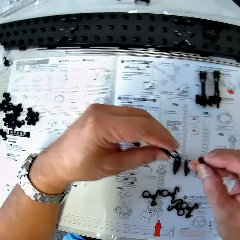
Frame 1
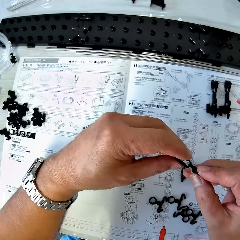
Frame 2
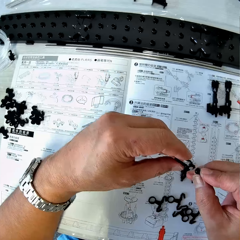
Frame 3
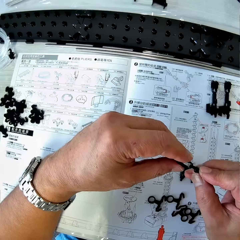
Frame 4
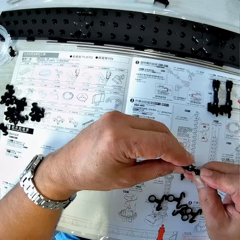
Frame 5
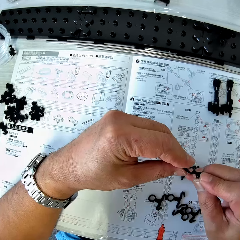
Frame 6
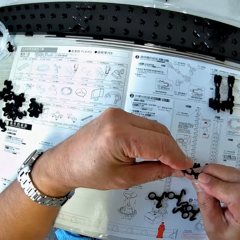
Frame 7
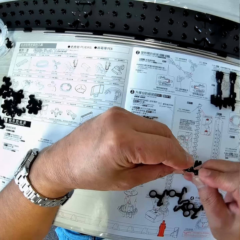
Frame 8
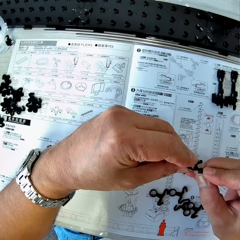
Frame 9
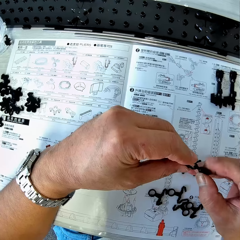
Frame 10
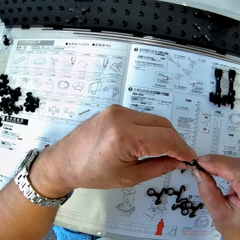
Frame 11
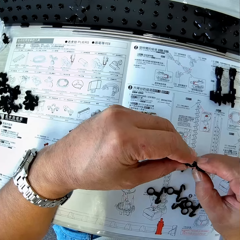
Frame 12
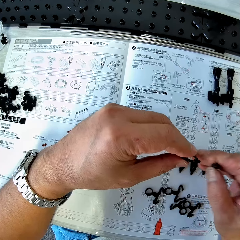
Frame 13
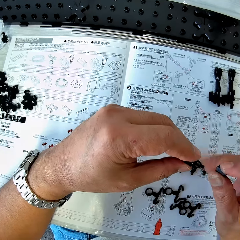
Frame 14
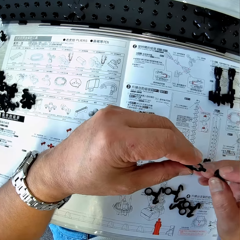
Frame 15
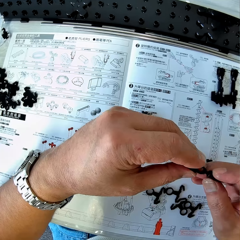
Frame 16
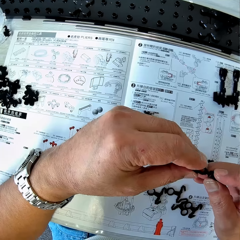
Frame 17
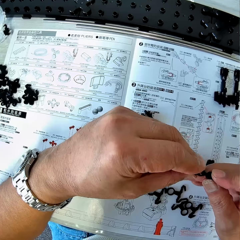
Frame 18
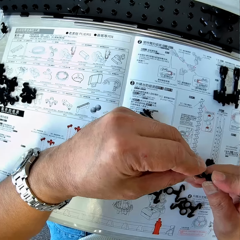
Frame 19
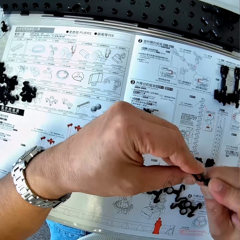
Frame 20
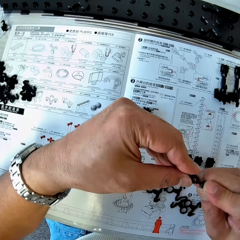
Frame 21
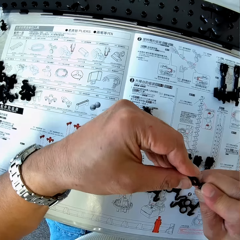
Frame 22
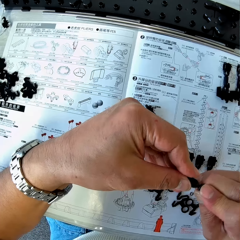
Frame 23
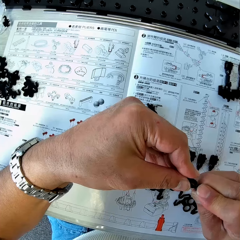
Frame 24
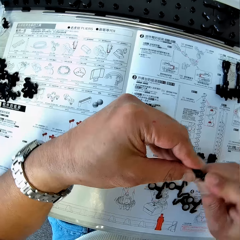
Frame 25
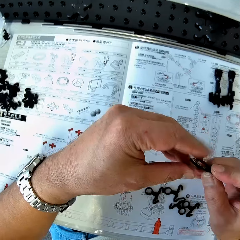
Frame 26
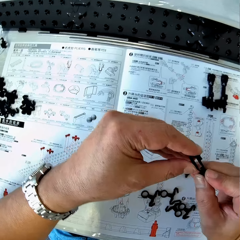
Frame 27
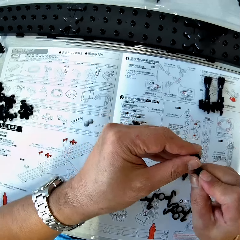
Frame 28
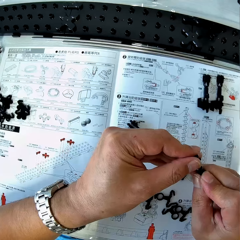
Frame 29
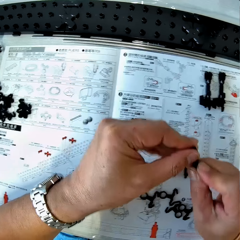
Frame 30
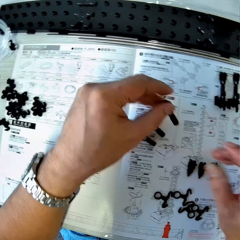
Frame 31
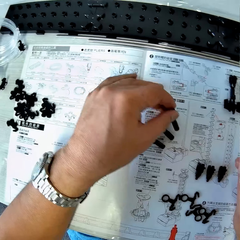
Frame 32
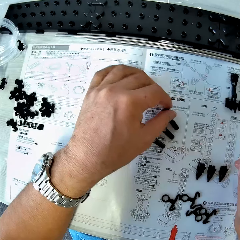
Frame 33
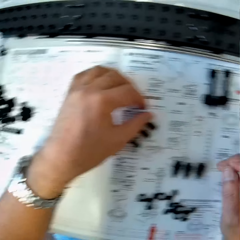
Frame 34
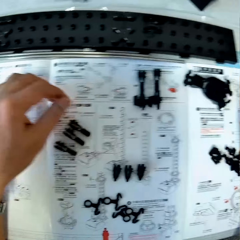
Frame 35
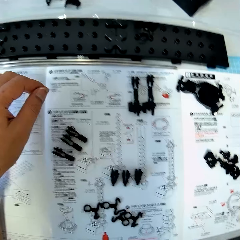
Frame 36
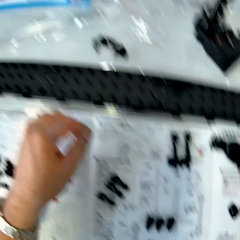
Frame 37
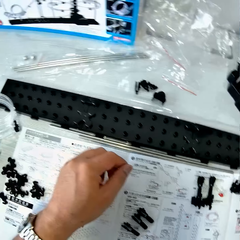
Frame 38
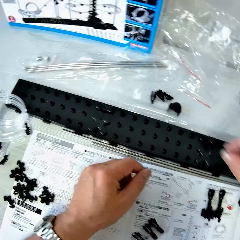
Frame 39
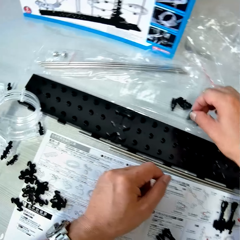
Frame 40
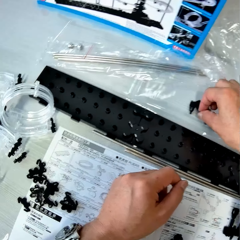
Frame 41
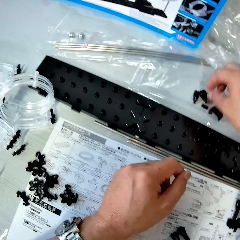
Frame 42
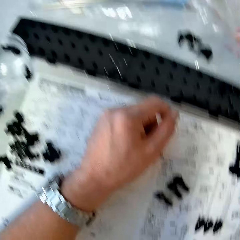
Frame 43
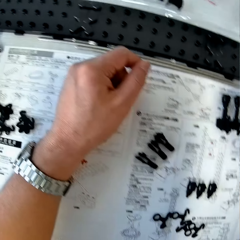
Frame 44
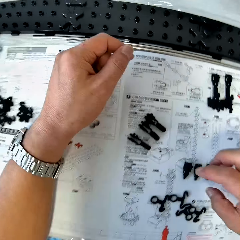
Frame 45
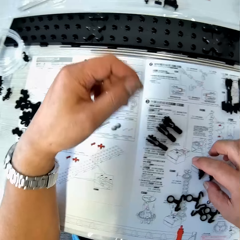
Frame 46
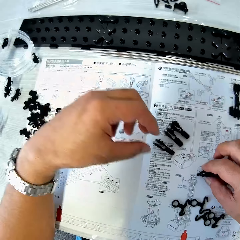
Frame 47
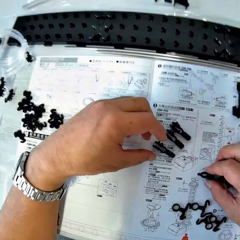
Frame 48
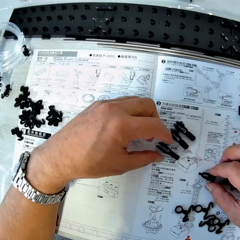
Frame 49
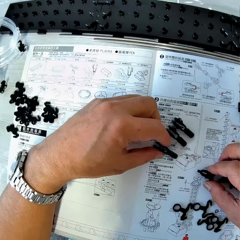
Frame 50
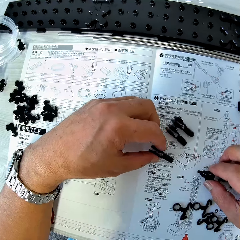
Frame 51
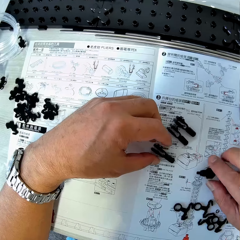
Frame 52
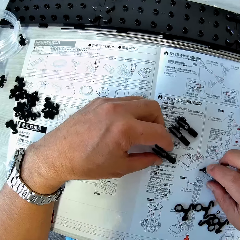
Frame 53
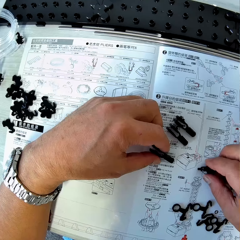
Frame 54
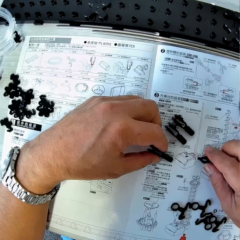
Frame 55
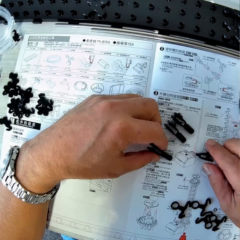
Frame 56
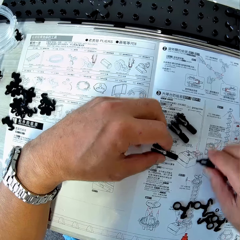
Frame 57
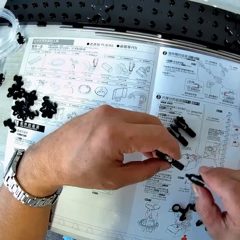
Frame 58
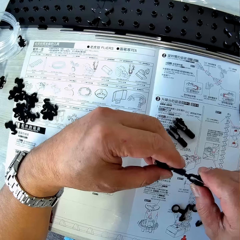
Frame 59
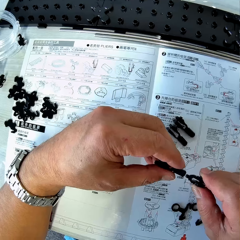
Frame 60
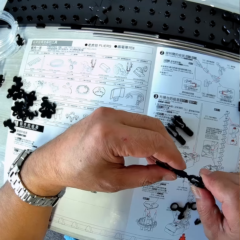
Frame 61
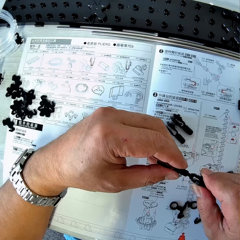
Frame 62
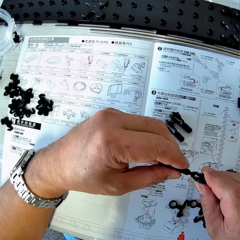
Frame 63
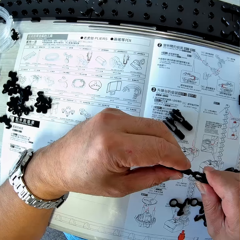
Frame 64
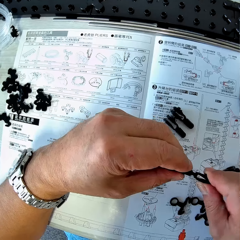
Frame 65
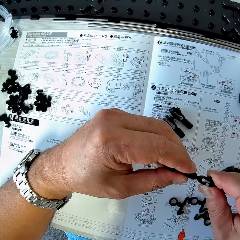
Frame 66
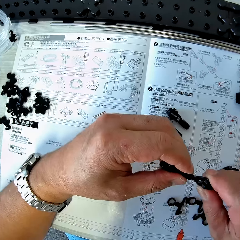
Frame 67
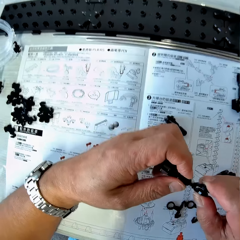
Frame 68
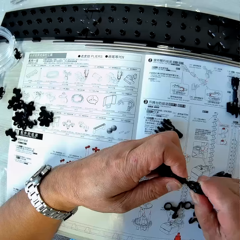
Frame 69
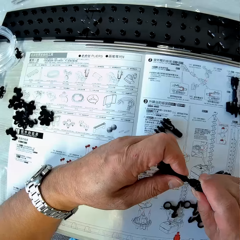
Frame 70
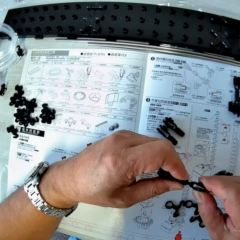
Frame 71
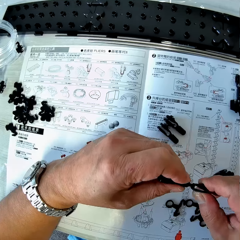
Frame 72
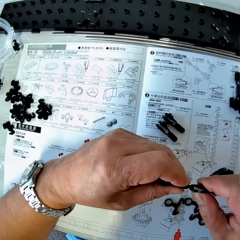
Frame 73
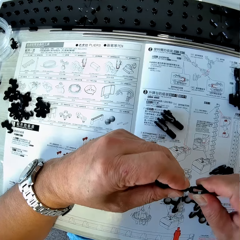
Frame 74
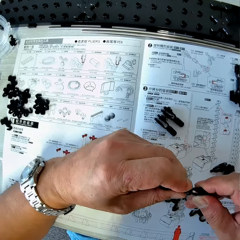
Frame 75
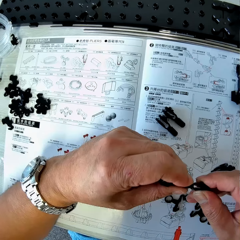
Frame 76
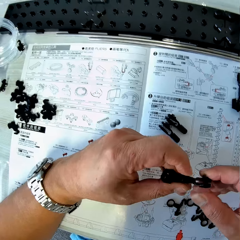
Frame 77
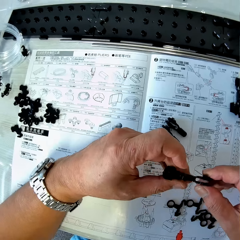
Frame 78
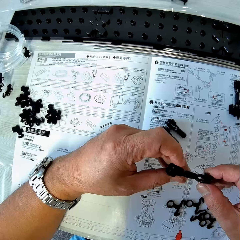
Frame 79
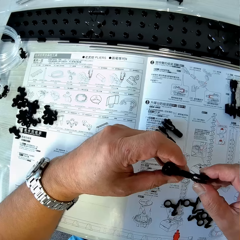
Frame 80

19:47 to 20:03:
The camera wearer fixes the arm holder to the arm sheath. They drop the coupled arm holder and arm sheath on the table. They pick up an arm sheath from the table. They move the arm. They drop the arm sheath on the table. They pick up an arm holder from the table. They move the coupled arm holder and arm sheath on the table. They fix the arm holder to the coupled arm holder and arm sheath.

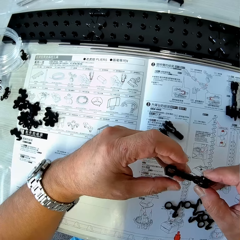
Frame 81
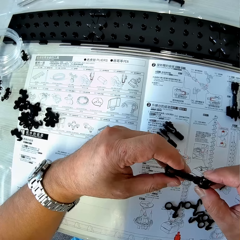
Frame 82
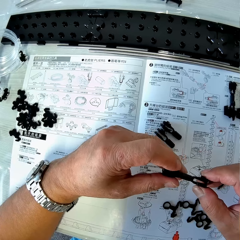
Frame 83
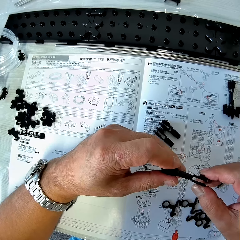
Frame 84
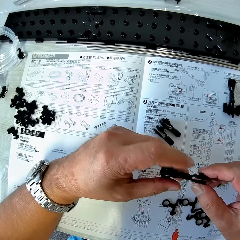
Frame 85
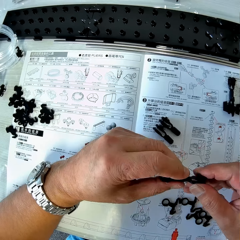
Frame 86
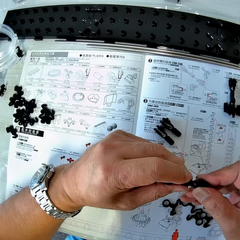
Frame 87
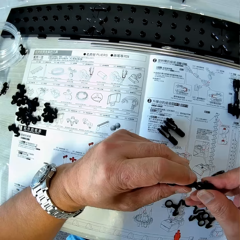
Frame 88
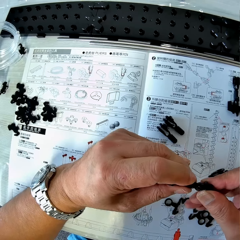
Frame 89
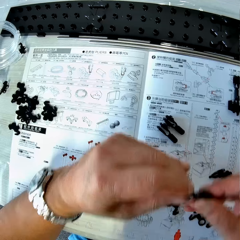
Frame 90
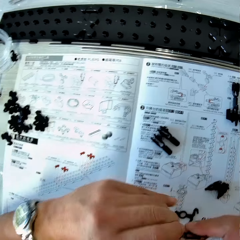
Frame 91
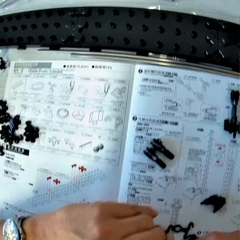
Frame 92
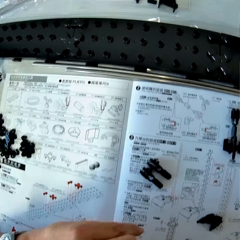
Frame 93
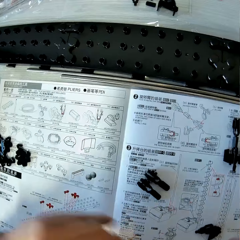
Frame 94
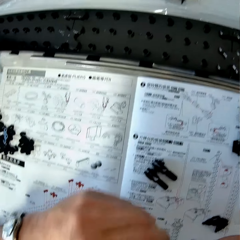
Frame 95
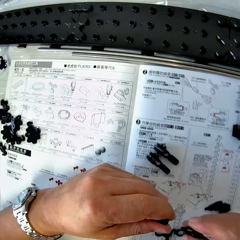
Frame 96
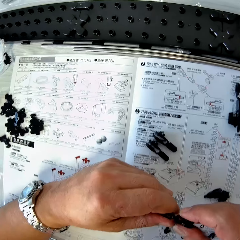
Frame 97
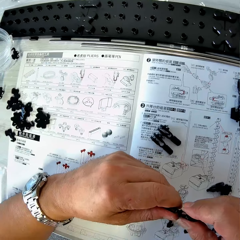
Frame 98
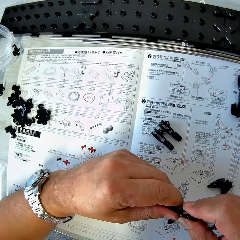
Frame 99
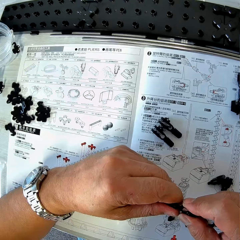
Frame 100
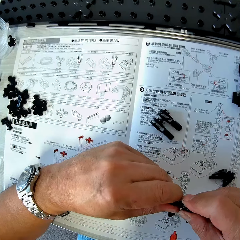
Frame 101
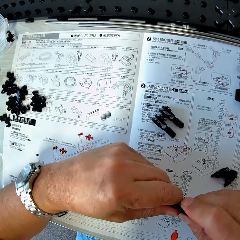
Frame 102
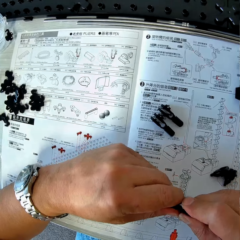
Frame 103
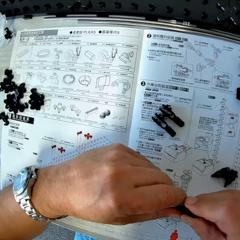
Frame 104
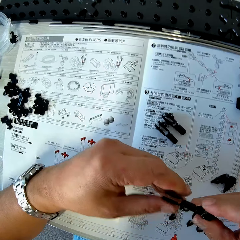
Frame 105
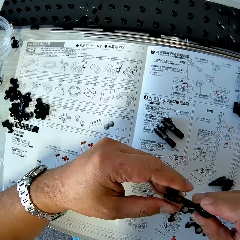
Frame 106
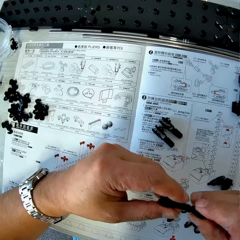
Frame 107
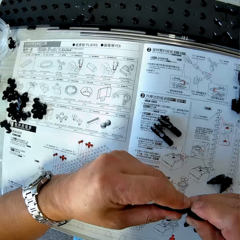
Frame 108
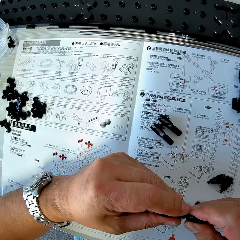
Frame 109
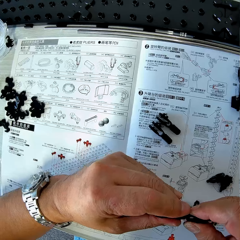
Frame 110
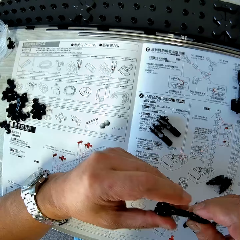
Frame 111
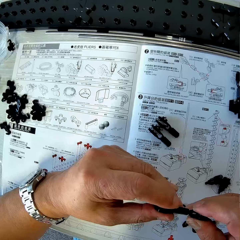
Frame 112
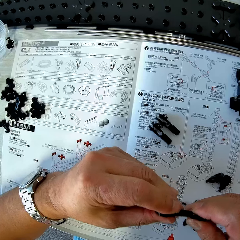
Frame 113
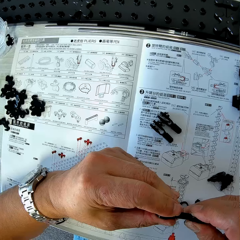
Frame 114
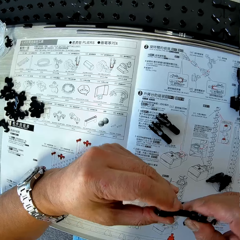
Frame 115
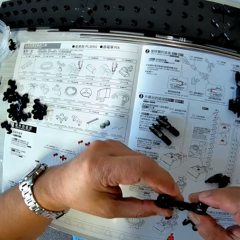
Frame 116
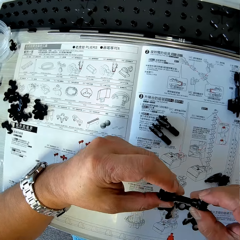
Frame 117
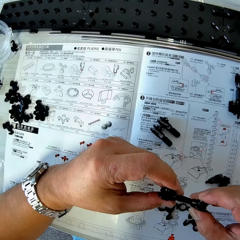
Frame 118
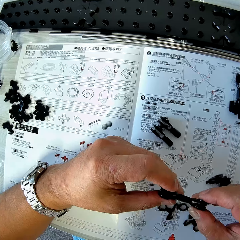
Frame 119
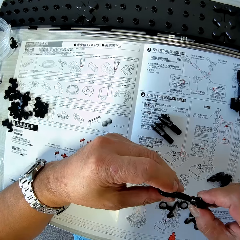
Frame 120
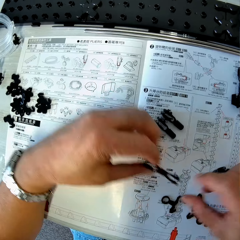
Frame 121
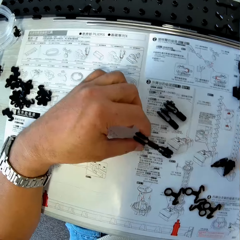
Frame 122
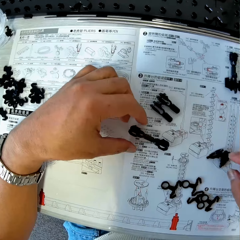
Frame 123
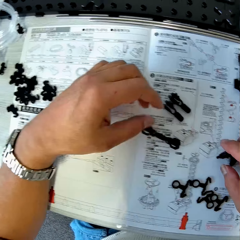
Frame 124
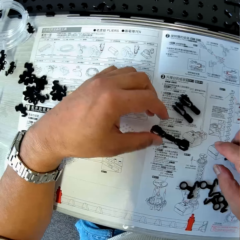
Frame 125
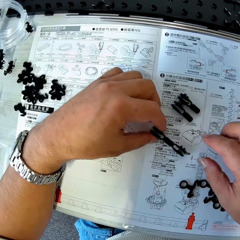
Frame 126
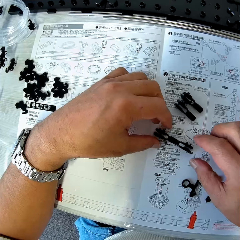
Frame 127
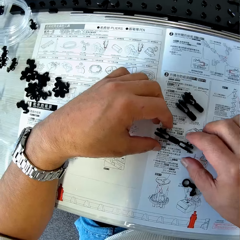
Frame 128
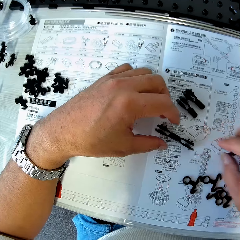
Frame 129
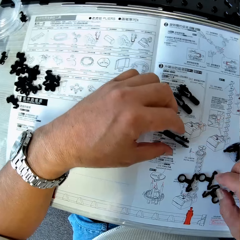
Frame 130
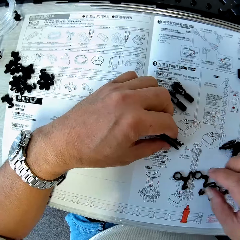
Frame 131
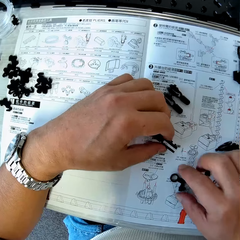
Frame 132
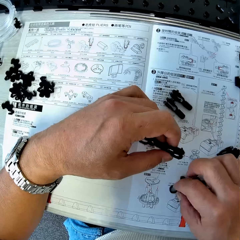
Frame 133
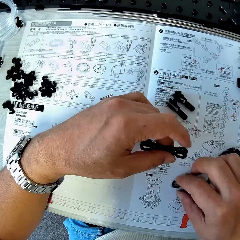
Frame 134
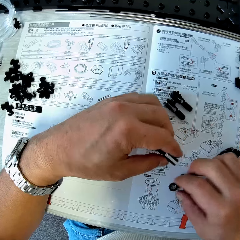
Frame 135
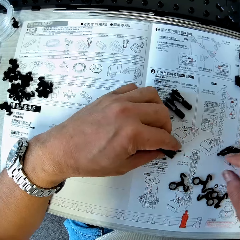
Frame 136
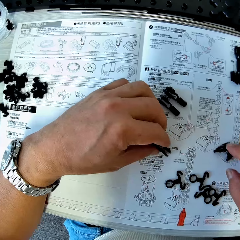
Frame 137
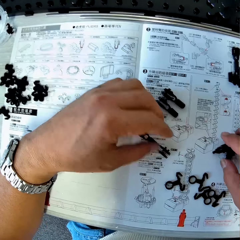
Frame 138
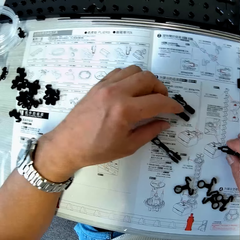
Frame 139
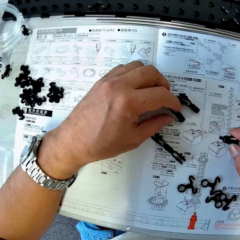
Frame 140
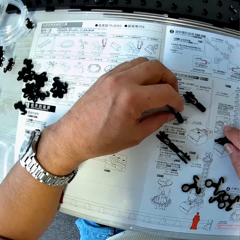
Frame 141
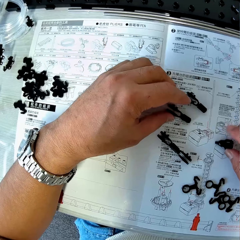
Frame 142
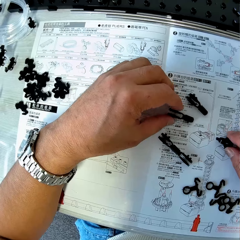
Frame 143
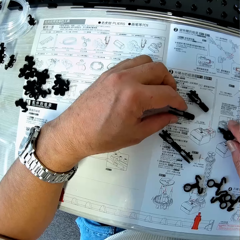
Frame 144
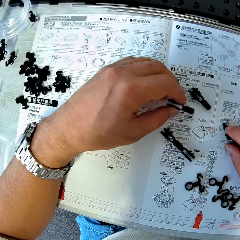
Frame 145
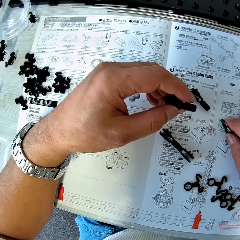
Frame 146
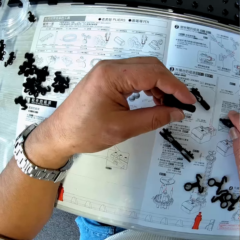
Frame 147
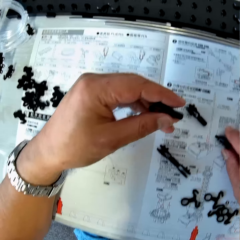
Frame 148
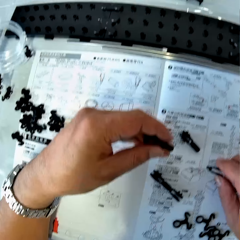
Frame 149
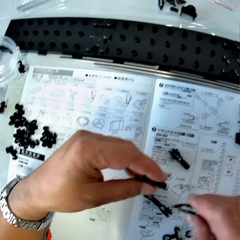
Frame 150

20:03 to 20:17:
The camera wearer drops the coupled arm holders and arm sheath on the table. They touch the coupled arm holders and arm sheath and an arm piece on the table. They pick up the rail. They pick up the arm. They hold the coupled arm holders and arm sheath and an arm holder on the table. They connect the rail on the arm.
